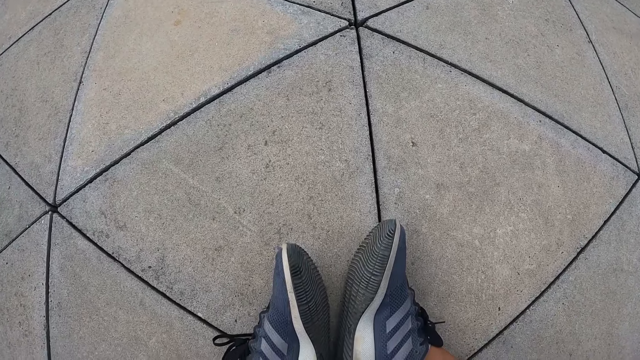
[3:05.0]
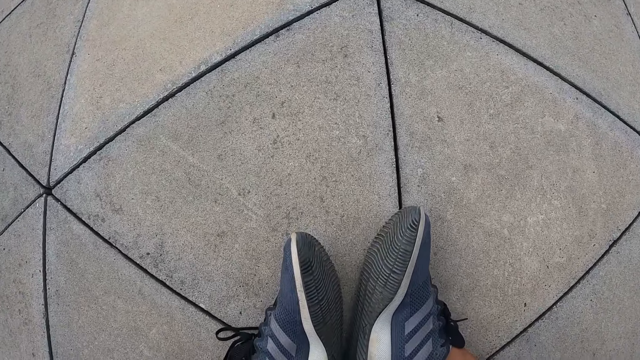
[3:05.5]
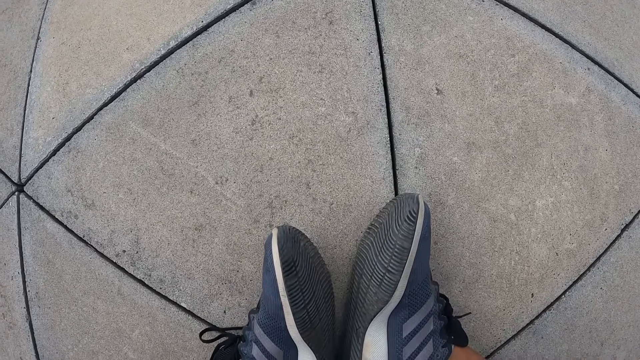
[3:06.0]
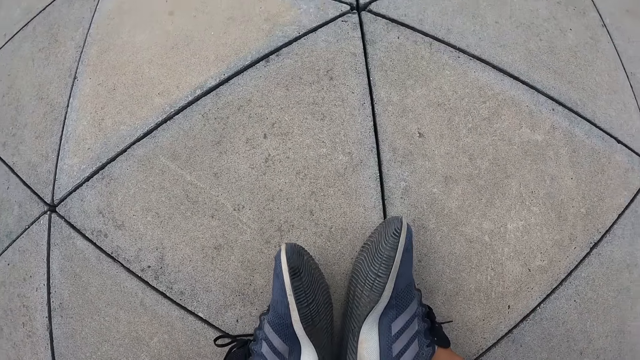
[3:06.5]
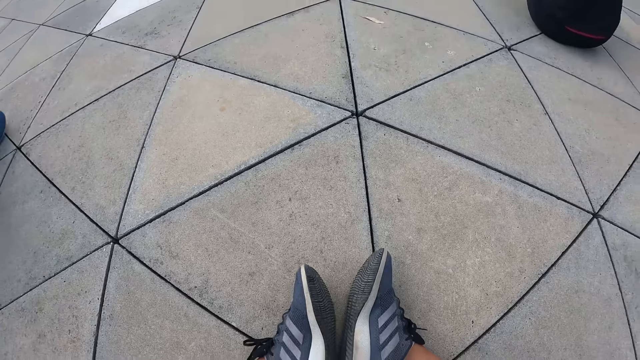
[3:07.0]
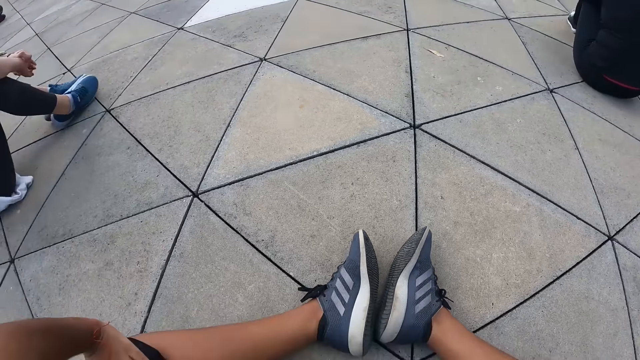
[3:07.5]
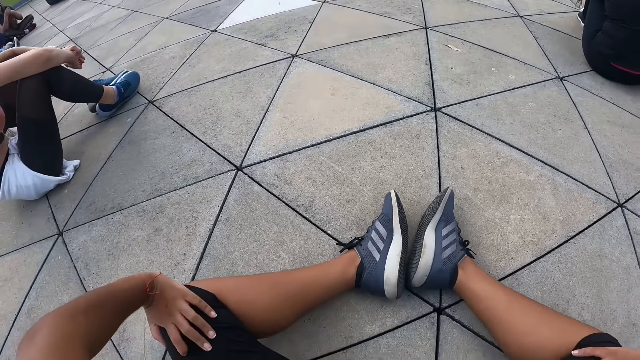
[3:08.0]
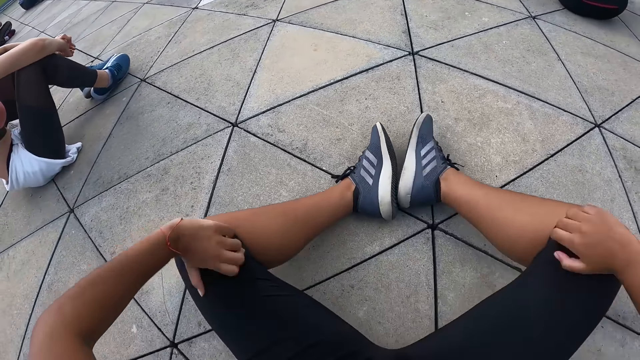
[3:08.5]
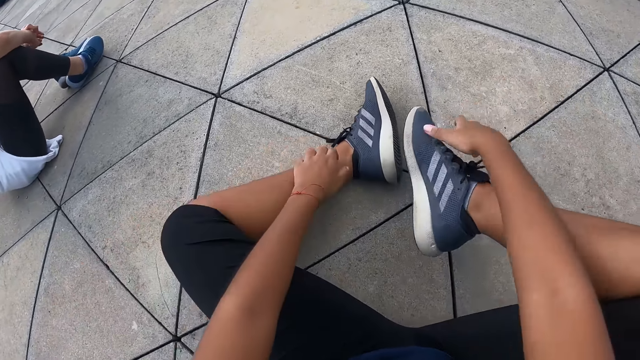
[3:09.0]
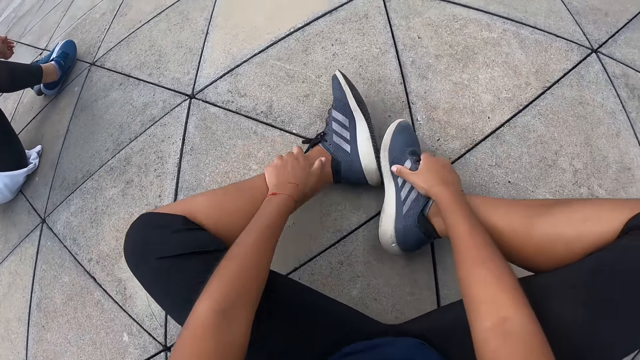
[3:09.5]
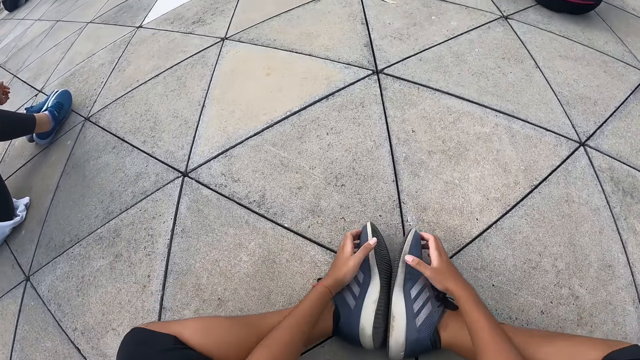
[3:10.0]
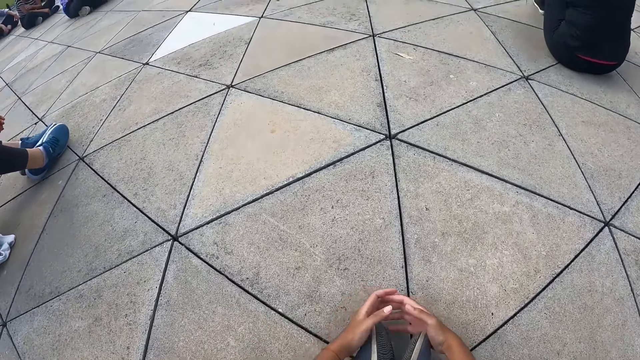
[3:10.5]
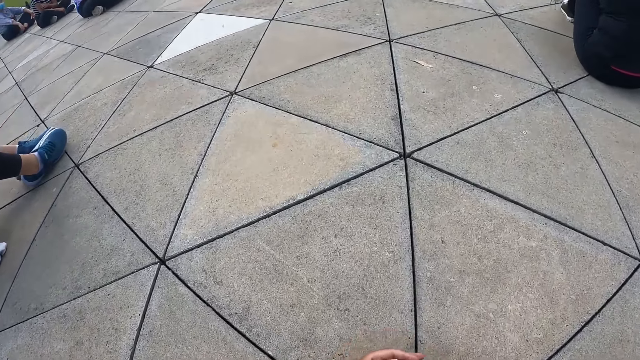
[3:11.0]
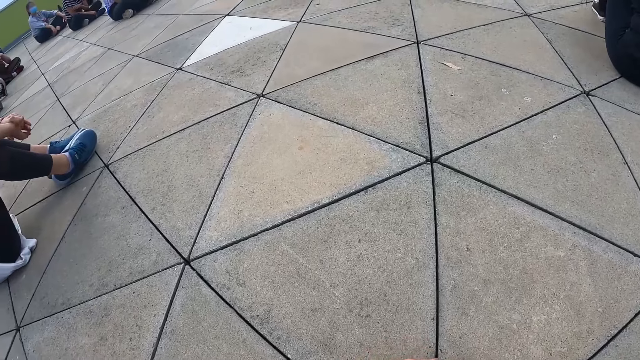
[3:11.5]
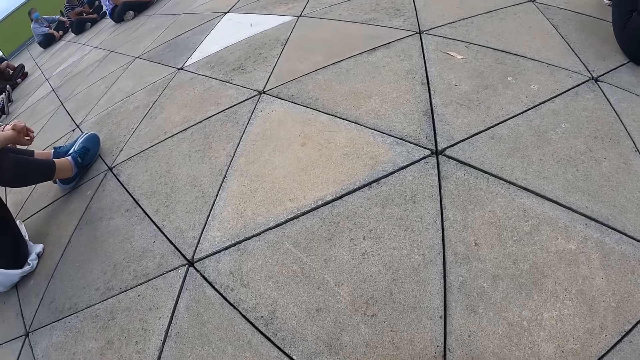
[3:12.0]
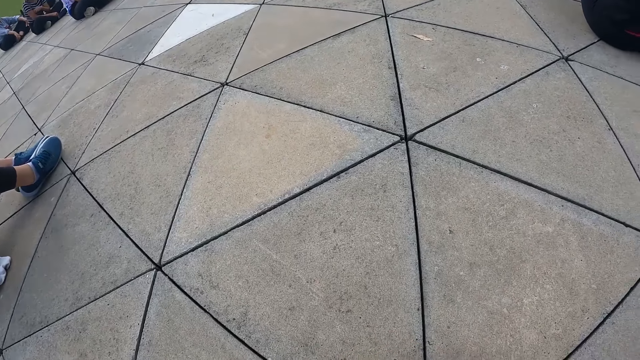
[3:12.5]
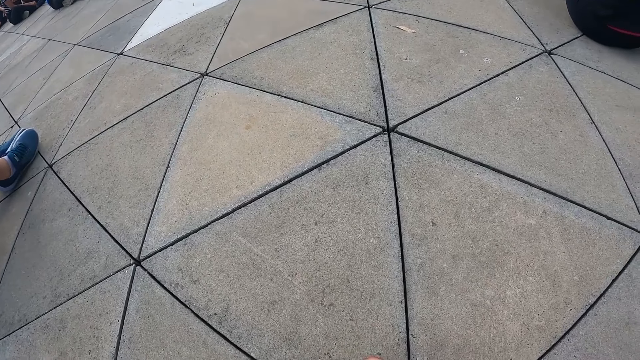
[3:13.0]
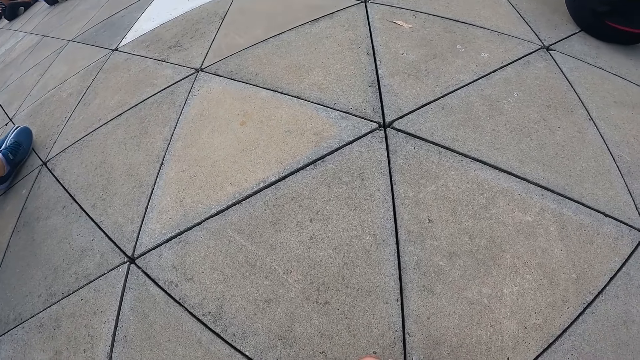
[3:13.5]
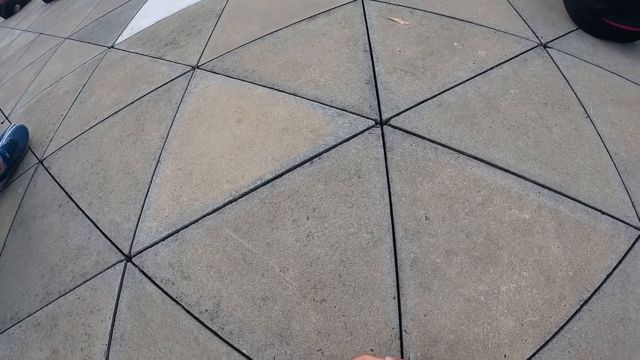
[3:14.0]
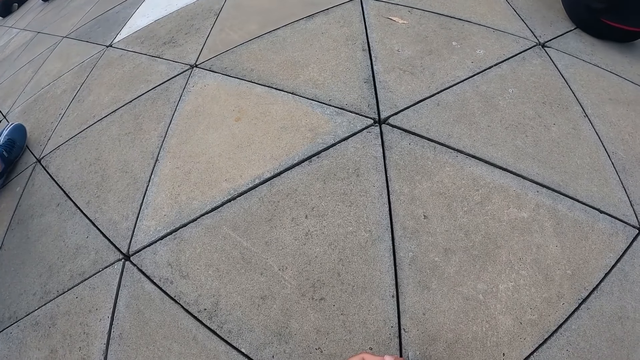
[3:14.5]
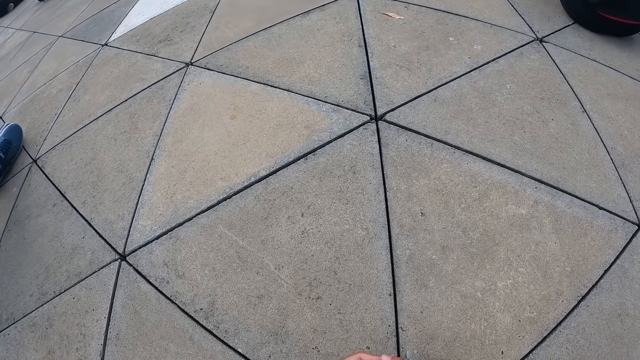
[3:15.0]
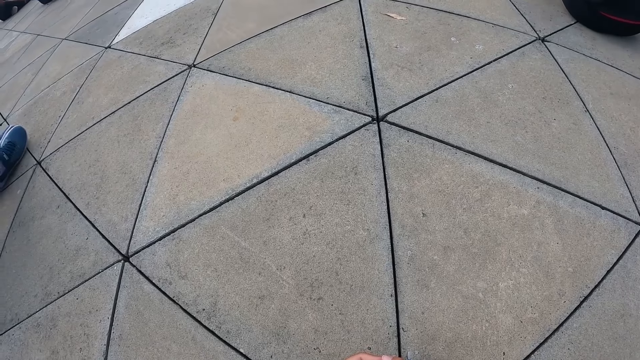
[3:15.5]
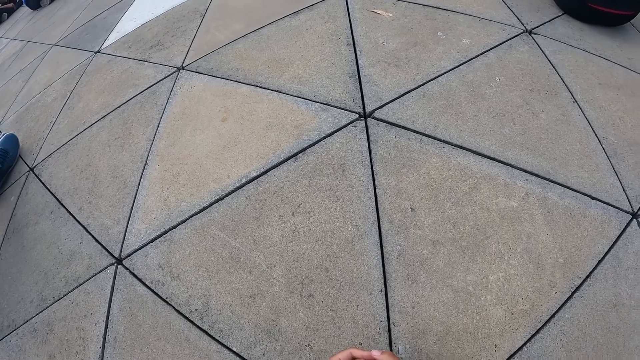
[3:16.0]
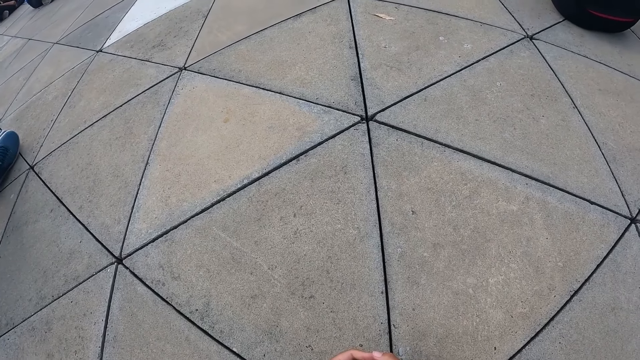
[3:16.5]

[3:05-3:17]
The camera wearer places her hands on her knees. She pulls the legs and touches her shoes with her hands.

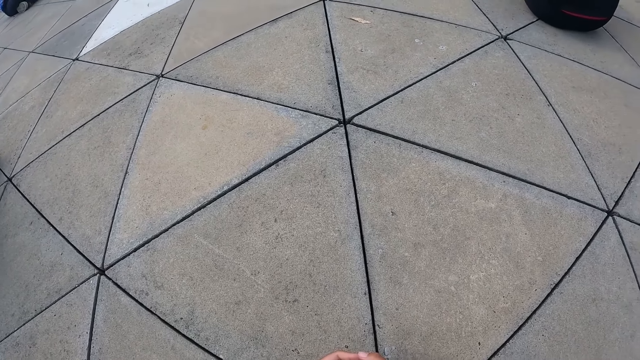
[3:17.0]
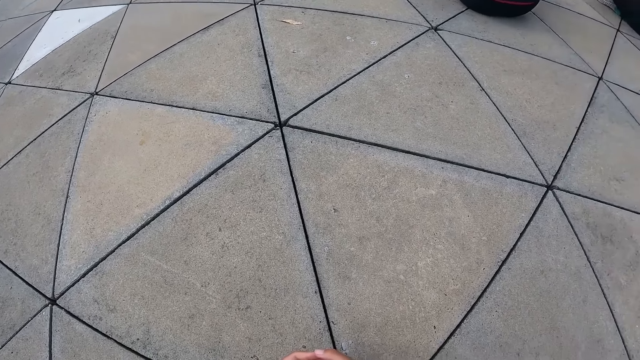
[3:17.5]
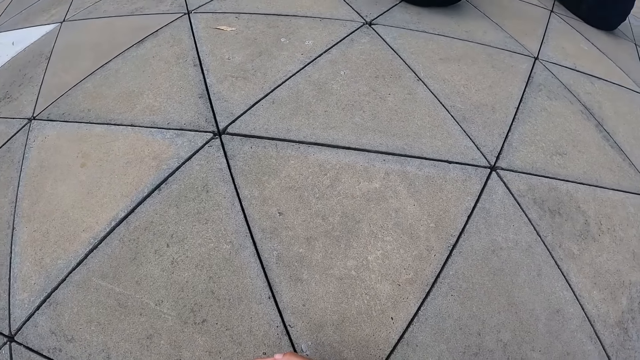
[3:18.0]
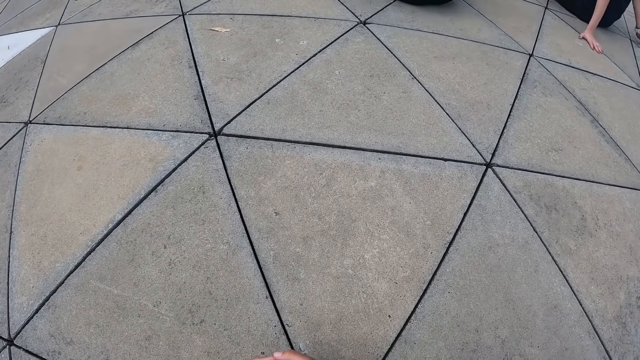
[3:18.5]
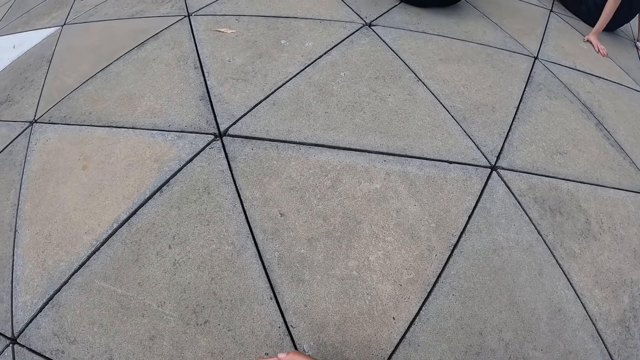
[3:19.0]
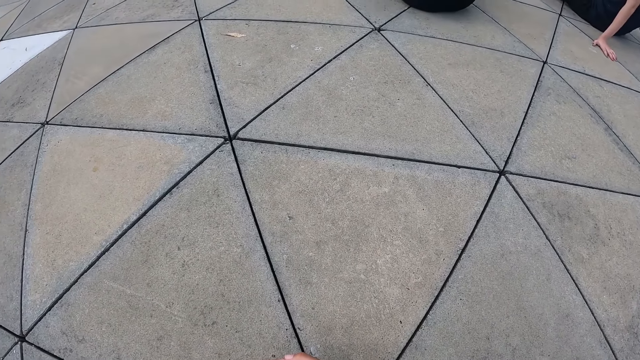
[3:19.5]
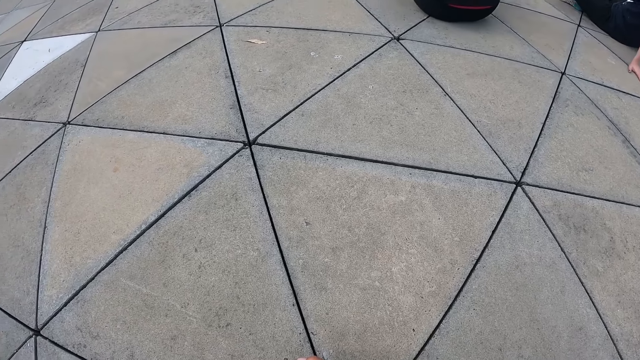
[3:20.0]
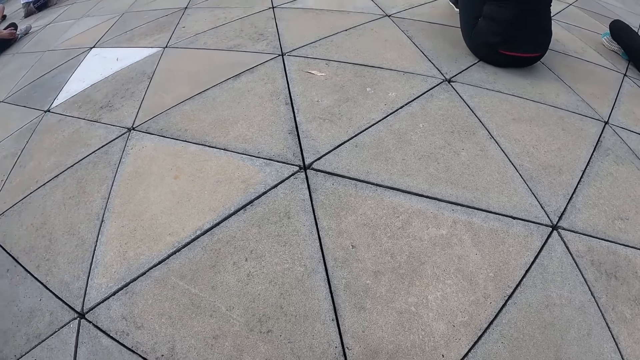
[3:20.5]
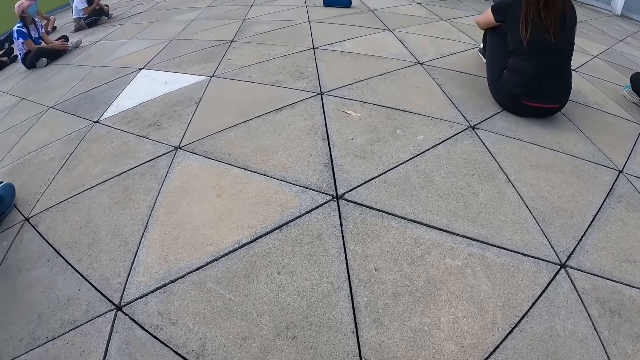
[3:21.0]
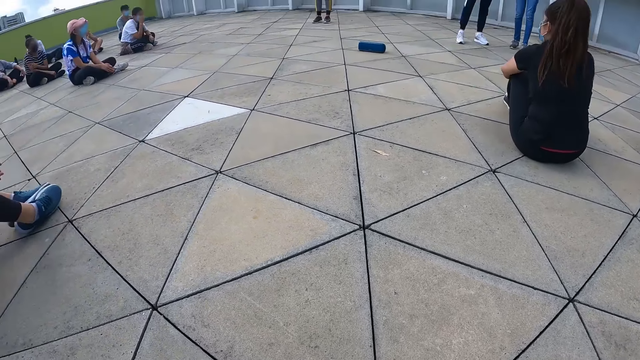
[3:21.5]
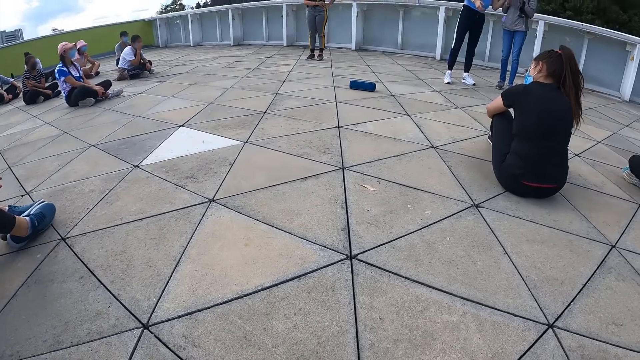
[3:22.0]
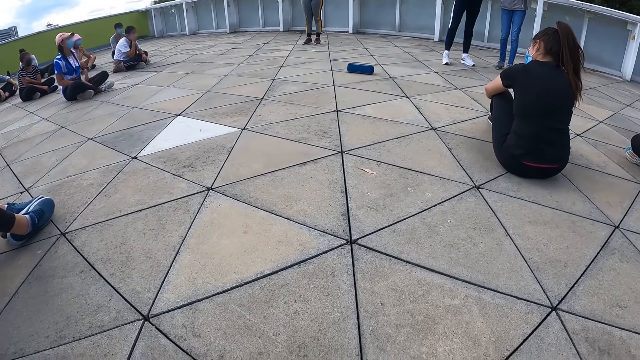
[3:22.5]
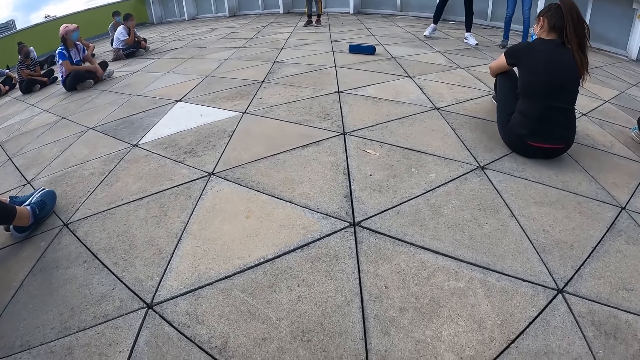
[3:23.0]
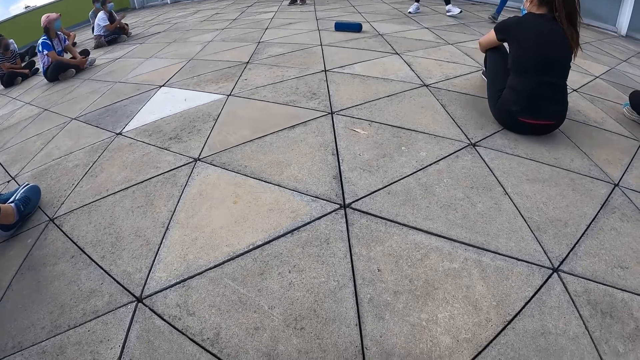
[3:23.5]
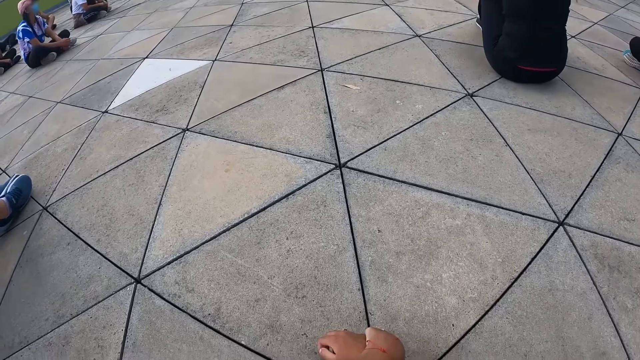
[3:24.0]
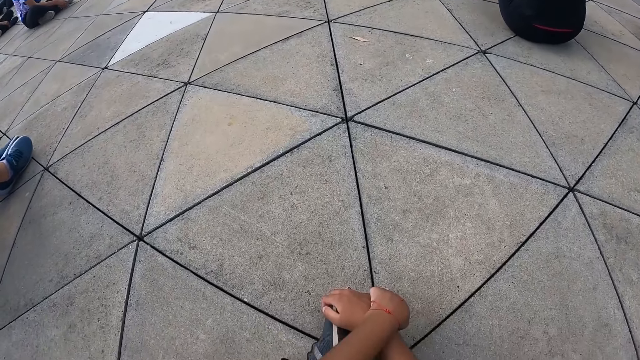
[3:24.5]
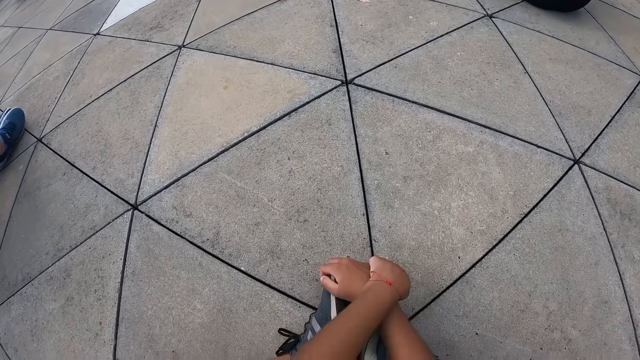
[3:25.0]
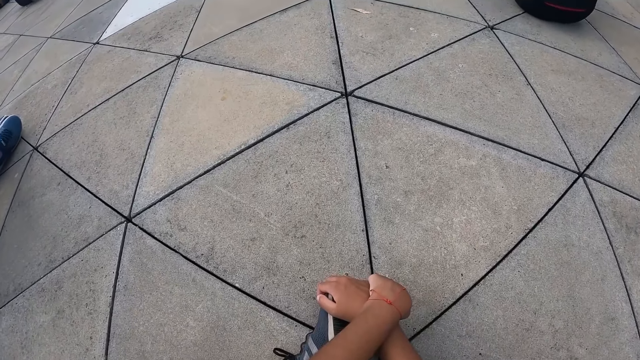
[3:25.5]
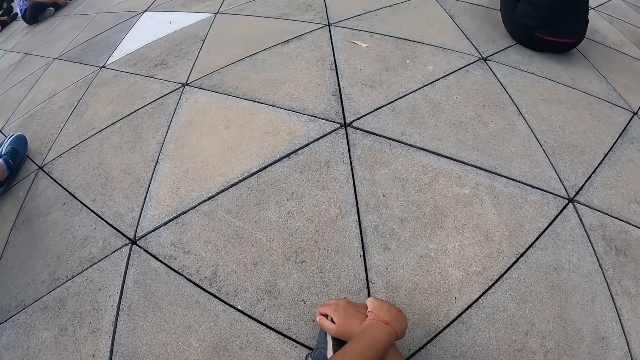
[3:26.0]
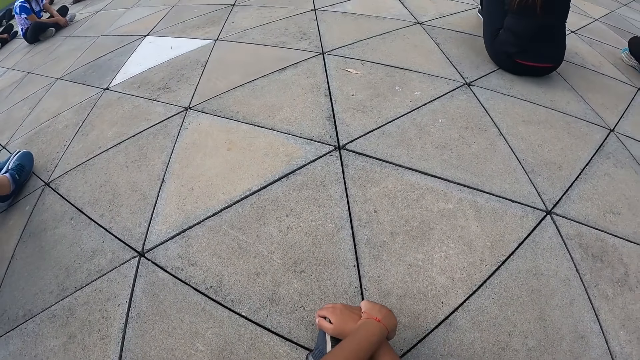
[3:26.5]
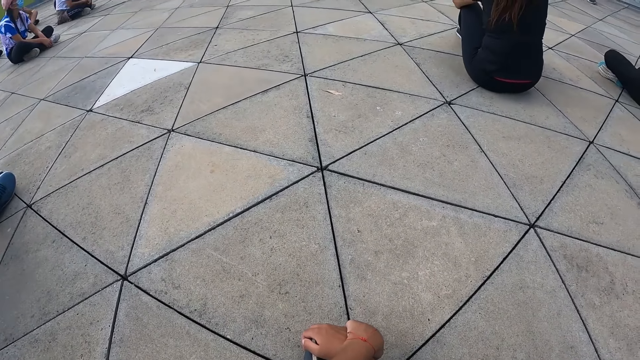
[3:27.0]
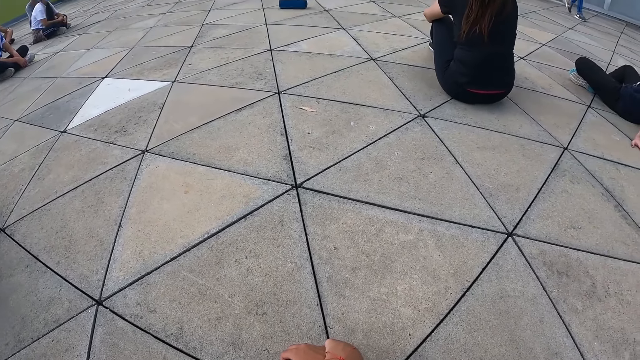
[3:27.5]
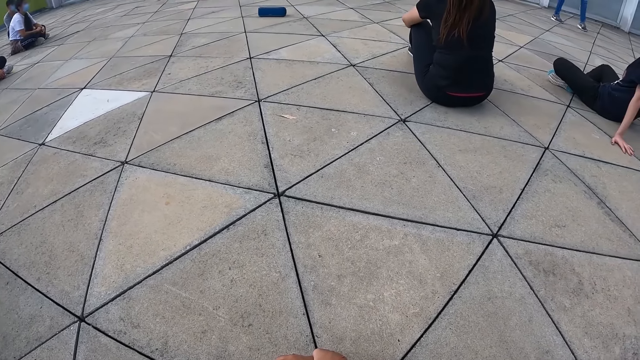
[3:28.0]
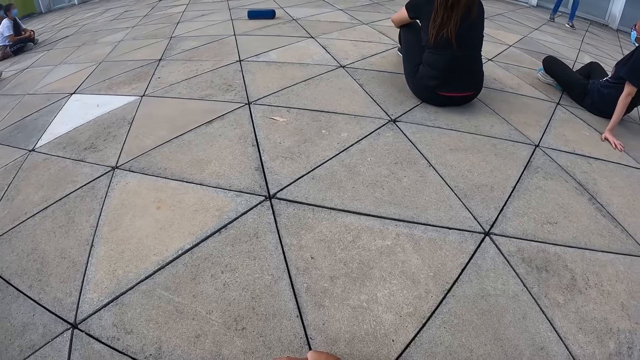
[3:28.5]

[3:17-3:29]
The camera wearer crosses her hands on her shoes.
